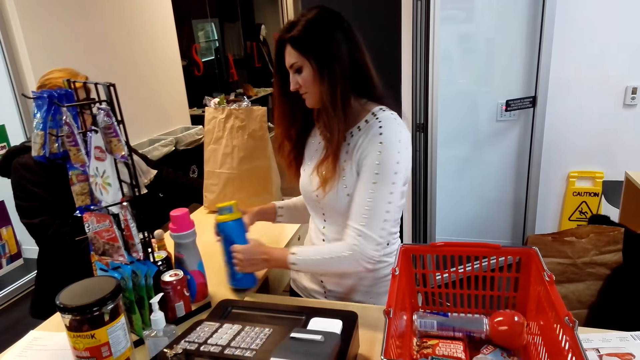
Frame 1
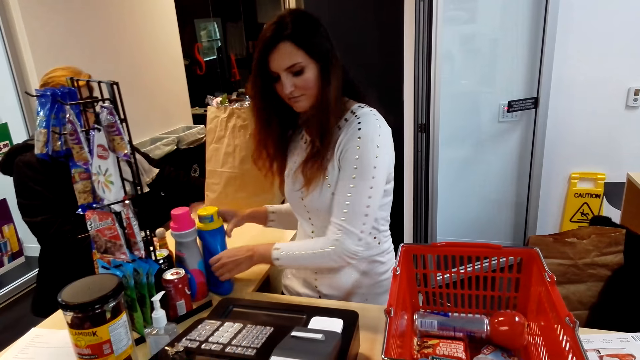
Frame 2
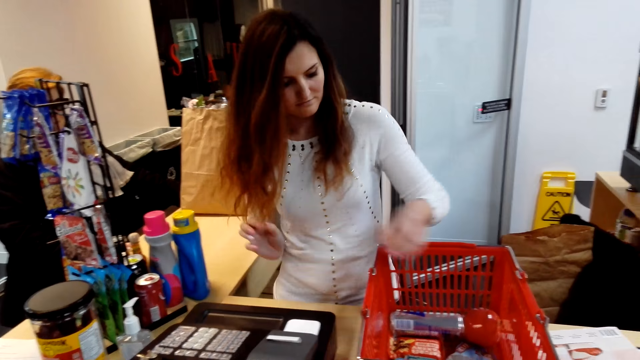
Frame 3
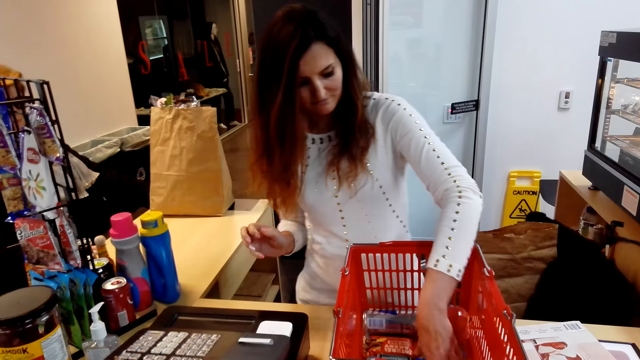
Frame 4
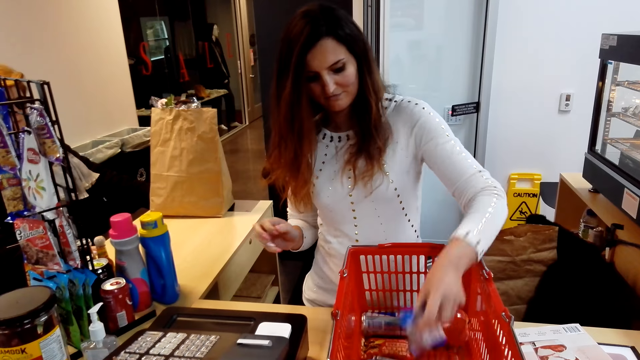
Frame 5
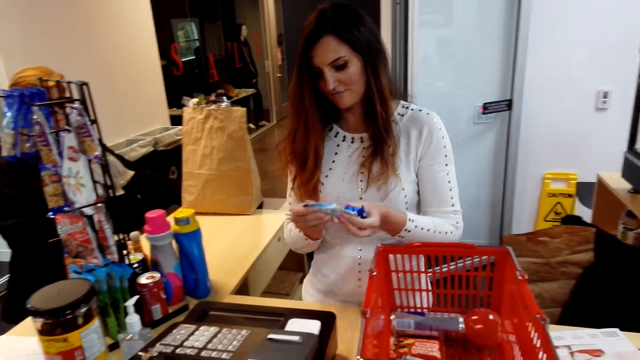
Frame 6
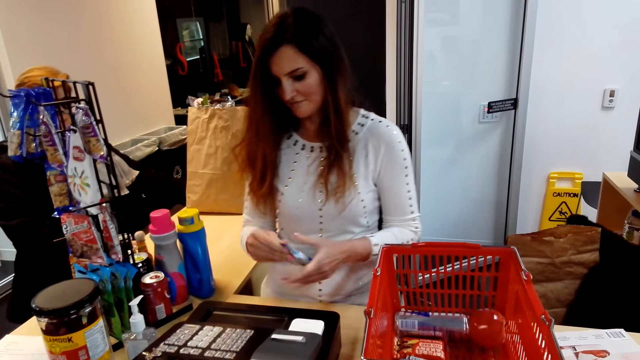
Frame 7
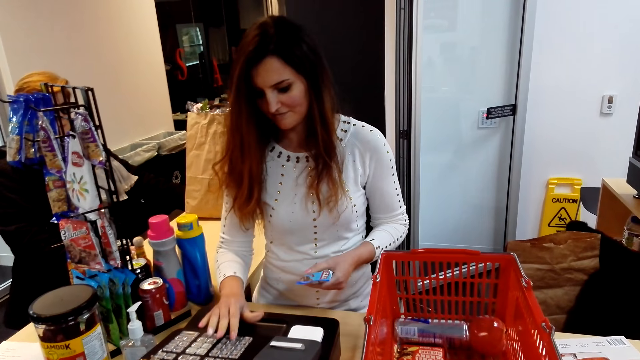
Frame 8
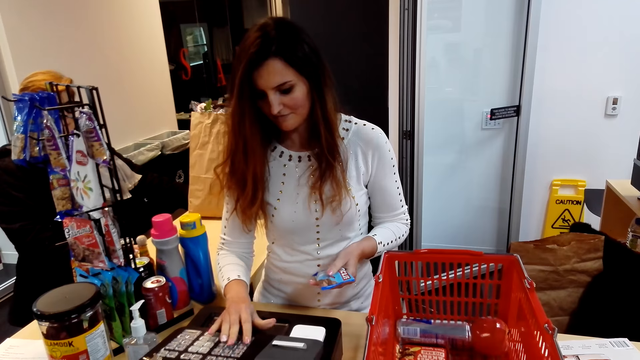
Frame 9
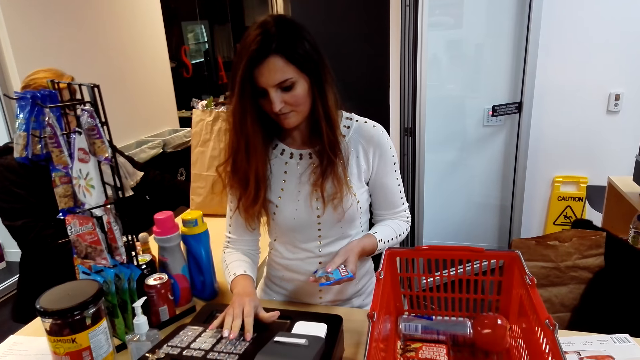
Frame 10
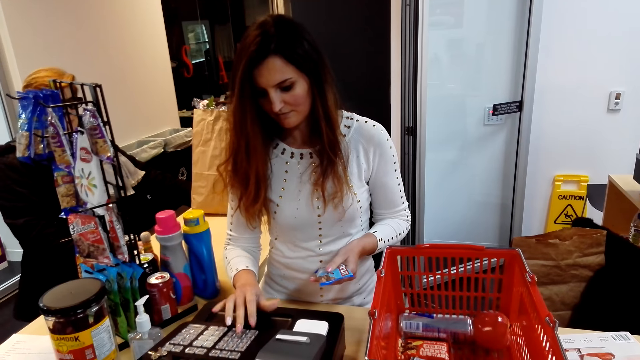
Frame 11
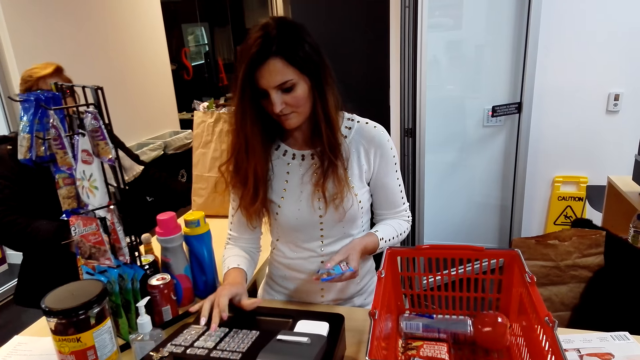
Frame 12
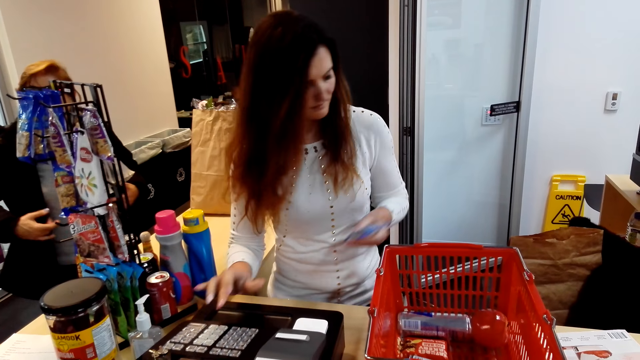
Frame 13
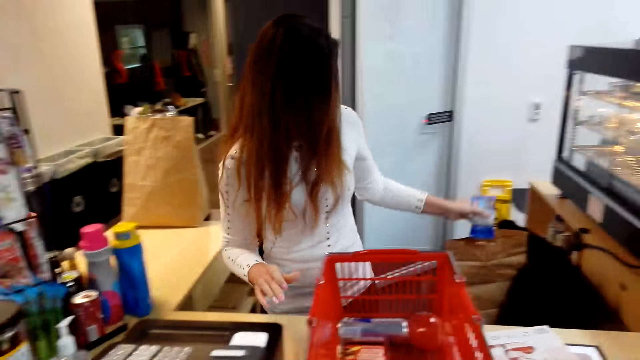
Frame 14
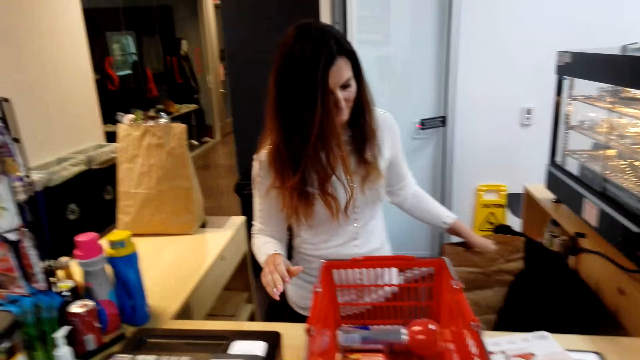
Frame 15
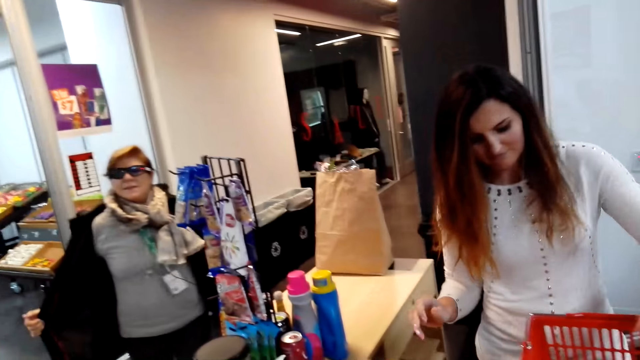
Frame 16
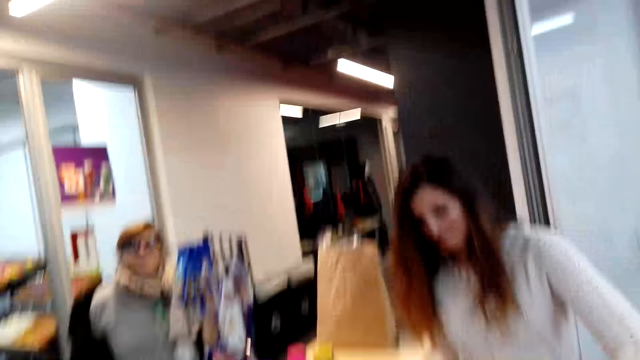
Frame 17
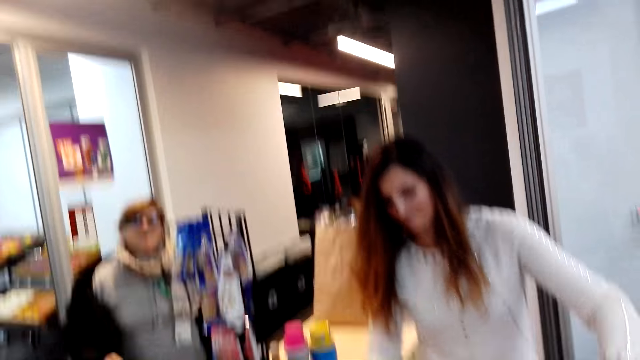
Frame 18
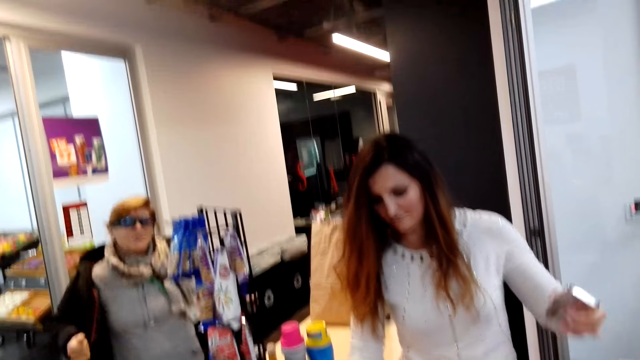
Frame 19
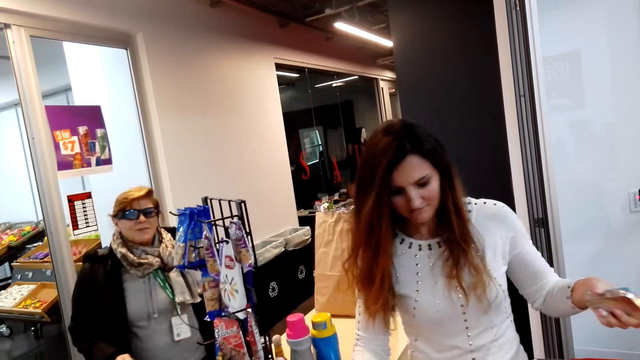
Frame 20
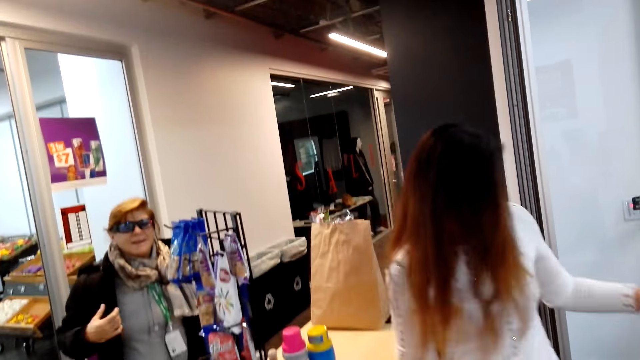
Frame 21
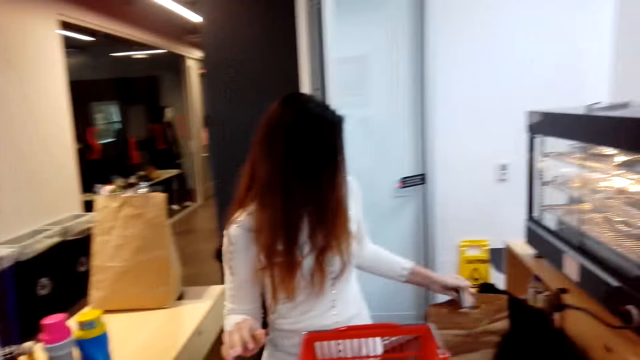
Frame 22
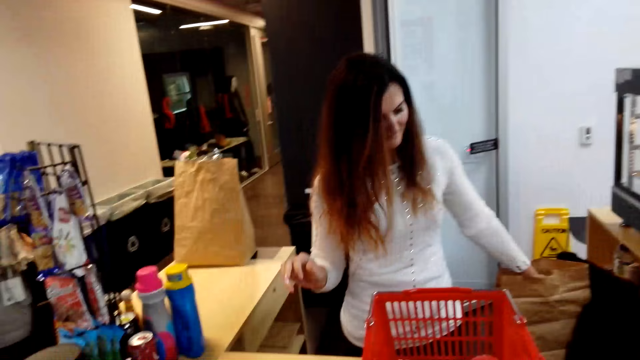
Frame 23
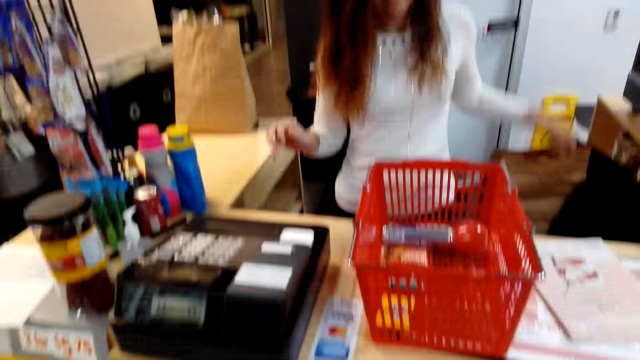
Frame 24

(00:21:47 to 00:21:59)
A cashier puts a detergent aside on the counter. The cashier holds a snack bar, picks something from a shopping basket and keys in the price of something in a machine. The cashier packs the snack bar inside a shopping bag. The cashier holds something. A woman converses with the camera wearer. The cashier picks something from the shopping basket, keys in the price of something in the machine and packs something inside a paper bag. The woman converses with the camera wearer.

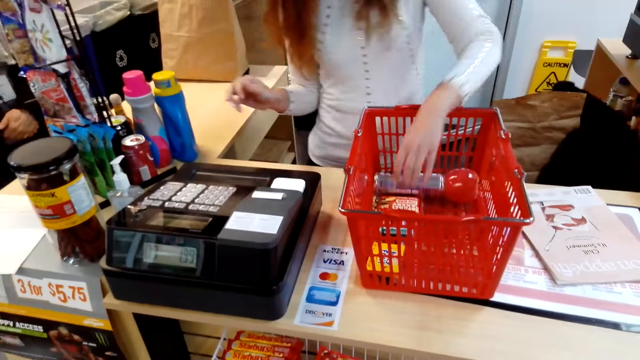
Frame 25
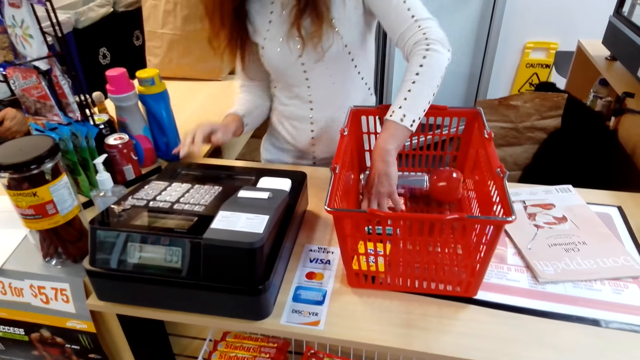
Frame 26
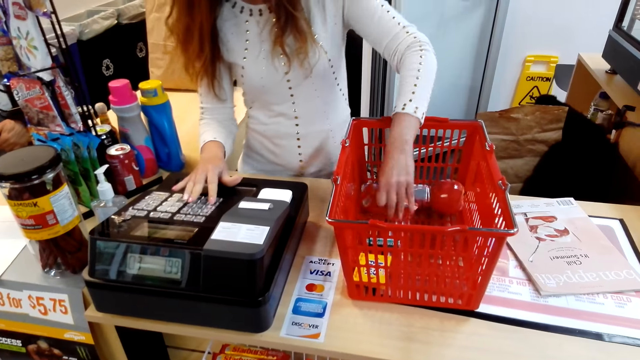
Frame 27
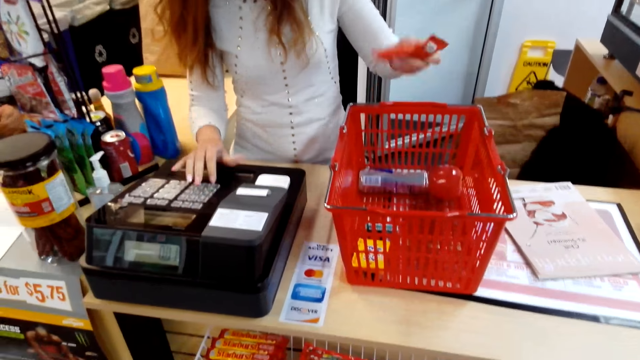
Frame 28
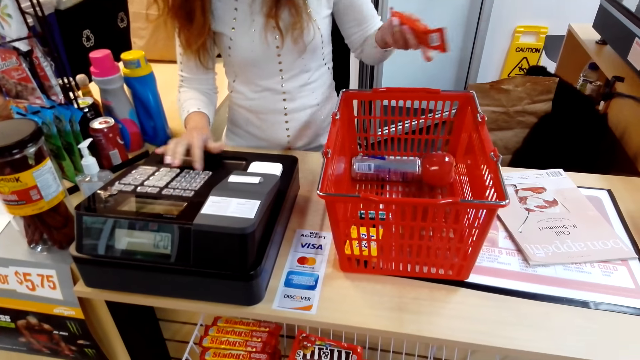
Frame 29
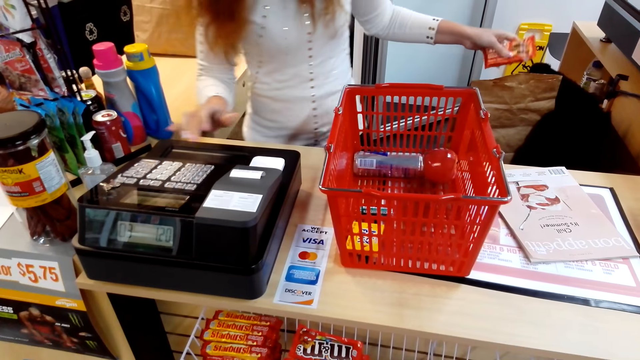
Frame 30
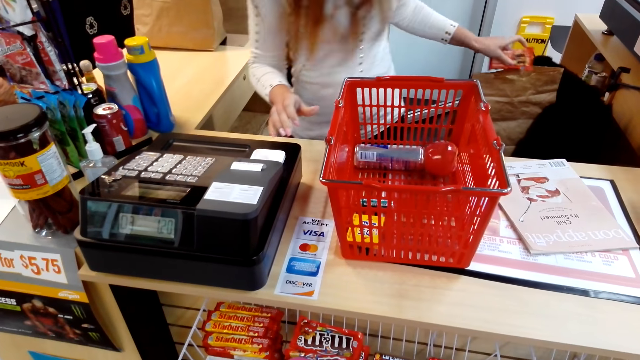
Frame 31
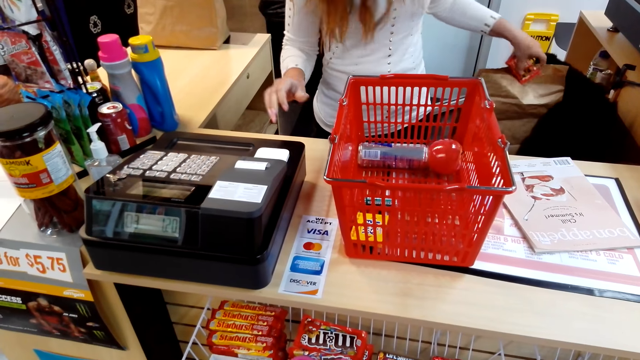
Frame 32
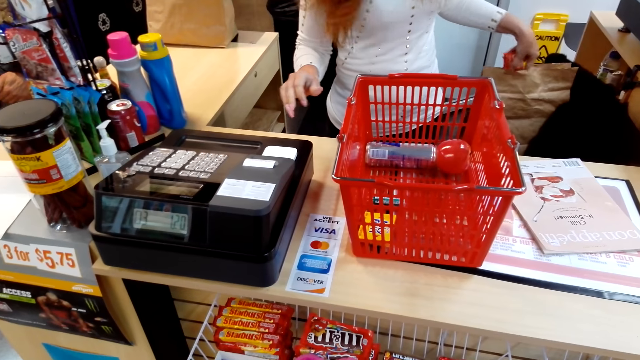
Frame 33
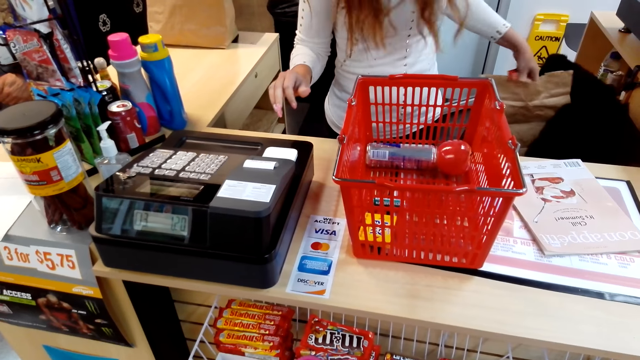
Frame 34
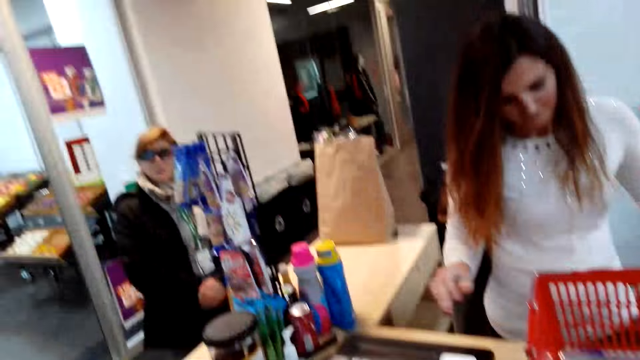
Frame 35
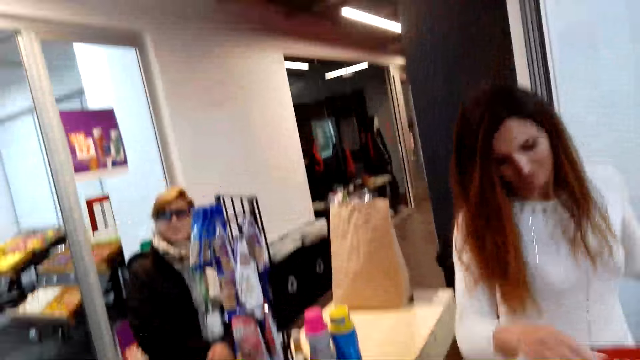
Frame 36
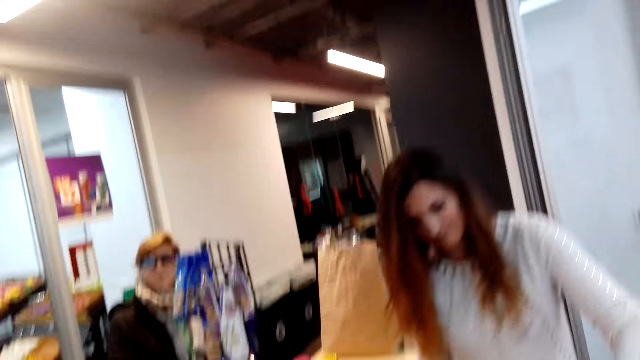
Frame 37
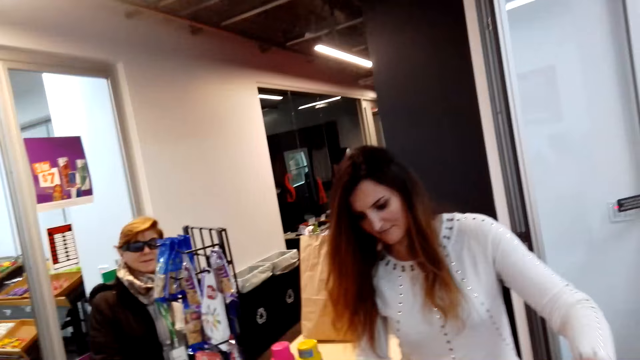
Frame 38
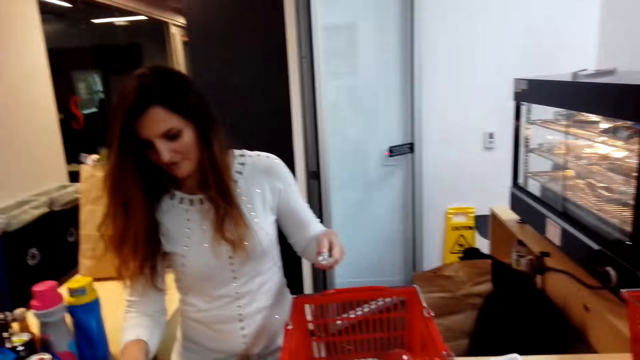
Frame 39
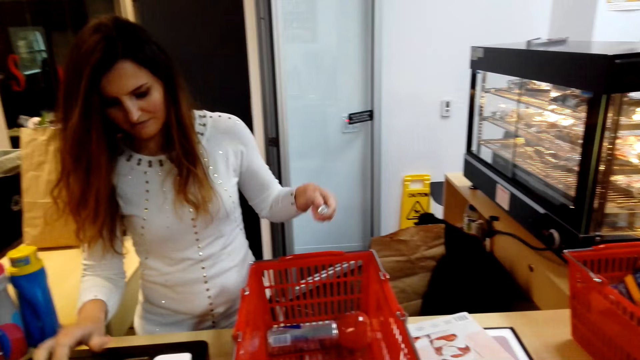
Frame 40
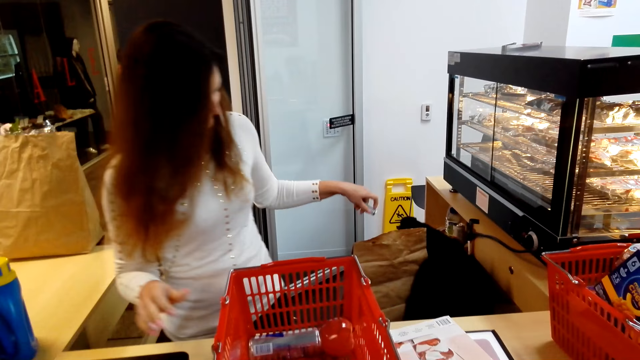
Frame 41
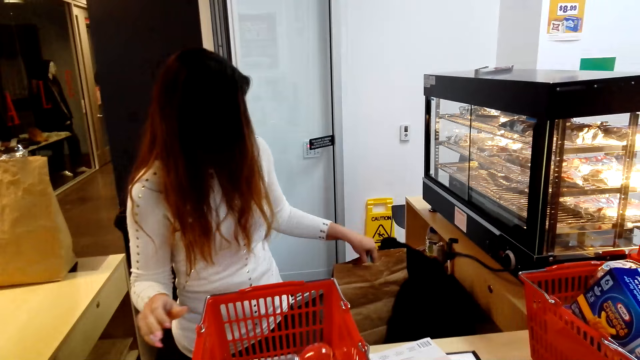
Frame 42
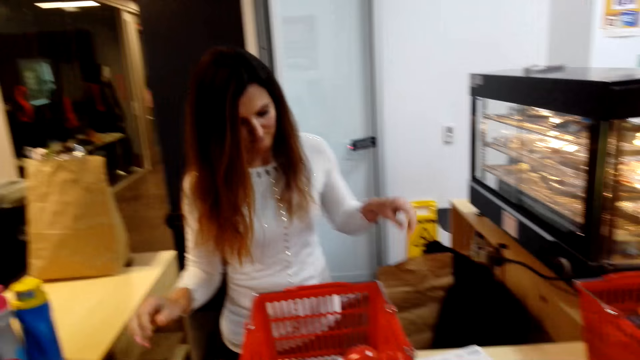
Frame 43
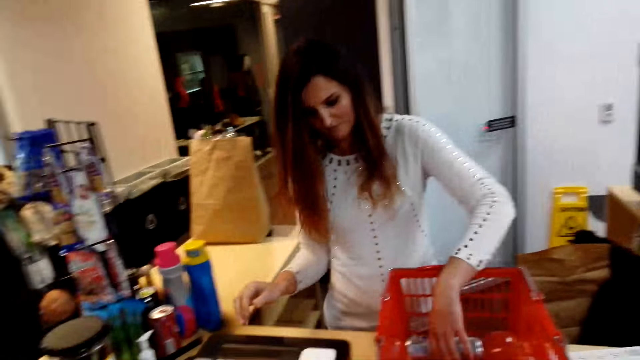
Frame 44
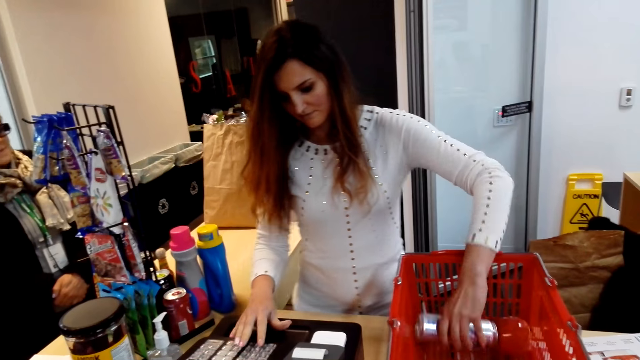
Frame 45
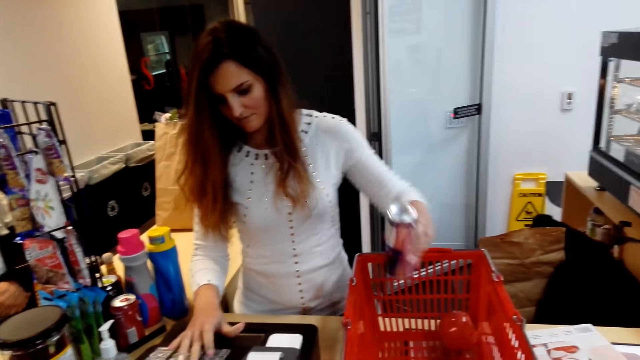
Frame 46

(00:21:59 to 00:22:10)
The camera wearer converses with a woman. A cashier holds something, picks something from a shopping basket and keys in the price of something in a machine. The cashier packs something inside a paper bag. The woman converses with the camera wearer. The cashier picks something from the shopping basket, holds breath mints and keys in the price of something in the machine. The cashier packs the breath mints inside the paper bag. The cashier holds an energy drink, picks the drink from the shopping basket and keys in the drink price in the machine.
